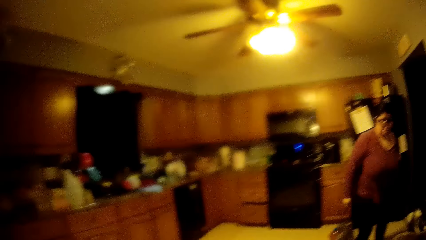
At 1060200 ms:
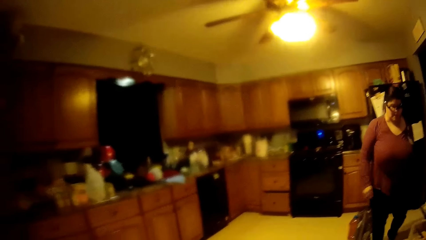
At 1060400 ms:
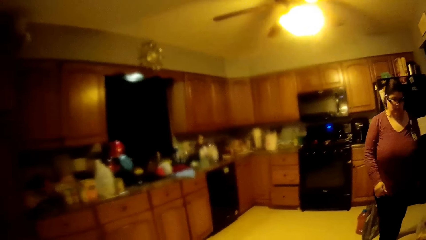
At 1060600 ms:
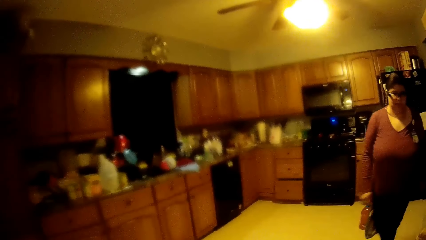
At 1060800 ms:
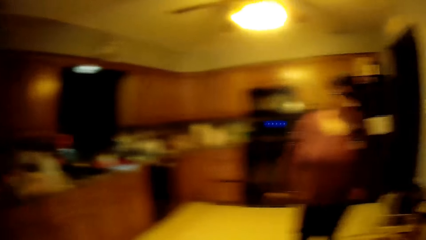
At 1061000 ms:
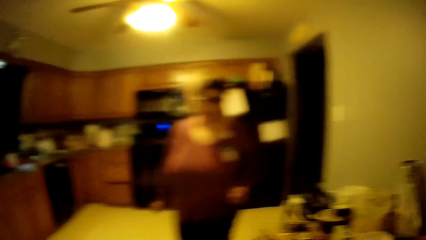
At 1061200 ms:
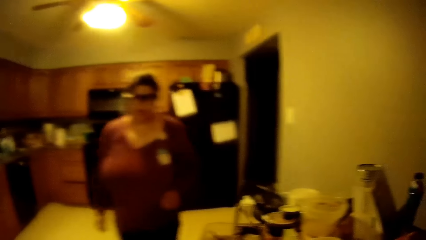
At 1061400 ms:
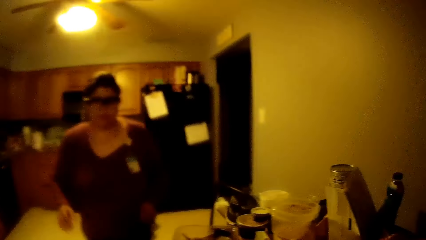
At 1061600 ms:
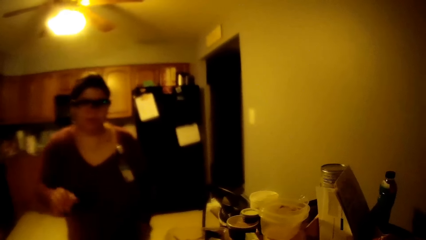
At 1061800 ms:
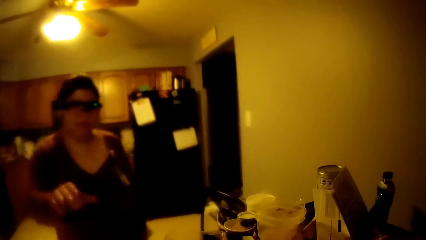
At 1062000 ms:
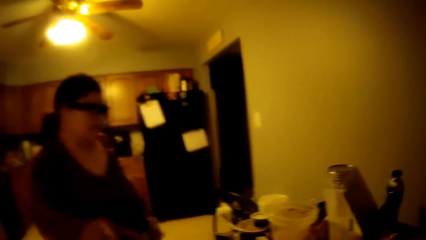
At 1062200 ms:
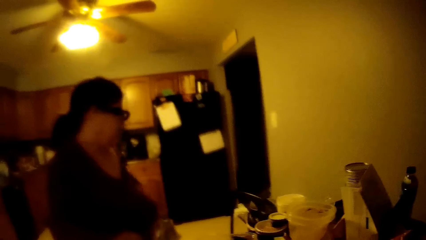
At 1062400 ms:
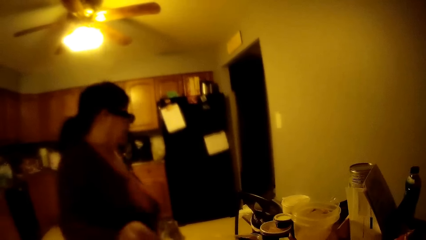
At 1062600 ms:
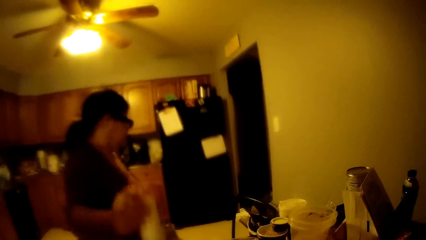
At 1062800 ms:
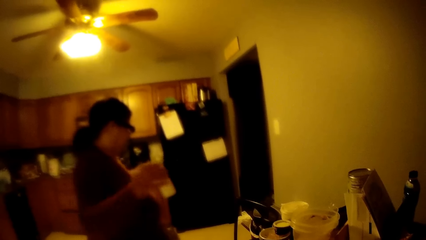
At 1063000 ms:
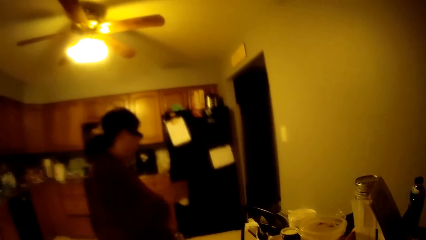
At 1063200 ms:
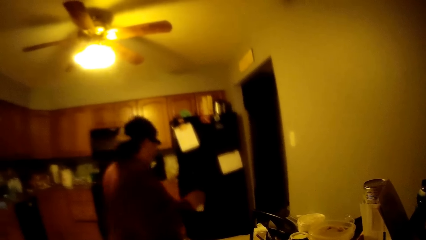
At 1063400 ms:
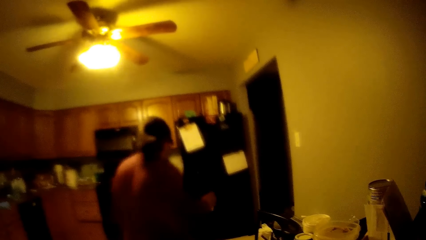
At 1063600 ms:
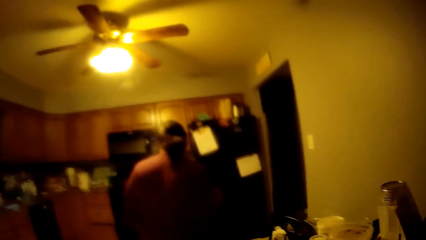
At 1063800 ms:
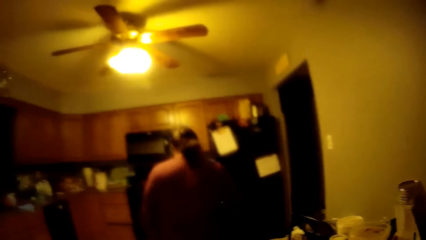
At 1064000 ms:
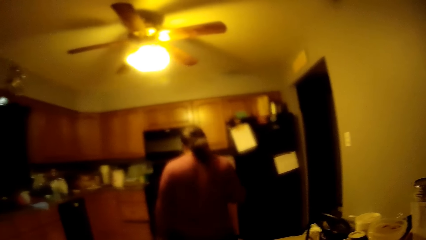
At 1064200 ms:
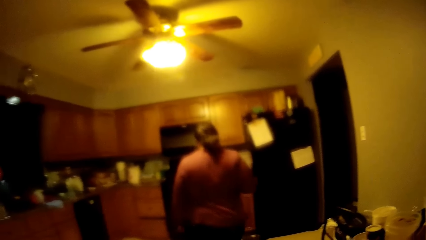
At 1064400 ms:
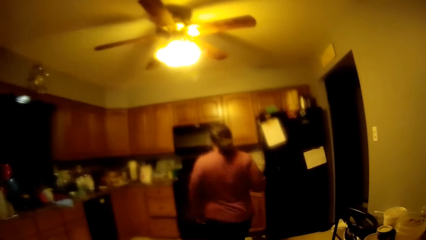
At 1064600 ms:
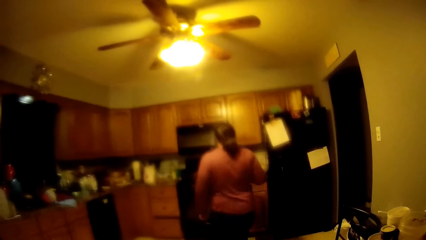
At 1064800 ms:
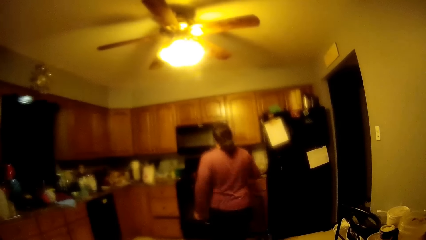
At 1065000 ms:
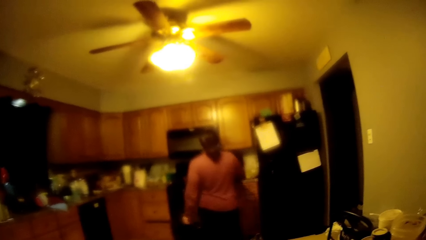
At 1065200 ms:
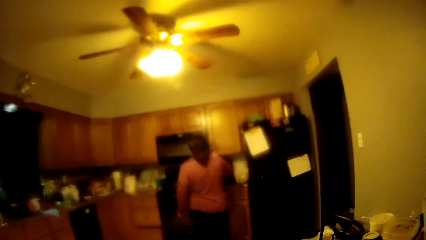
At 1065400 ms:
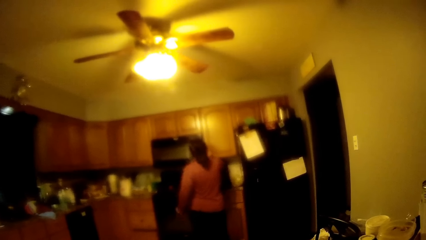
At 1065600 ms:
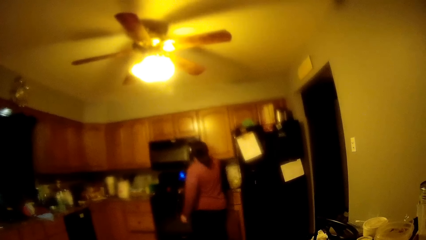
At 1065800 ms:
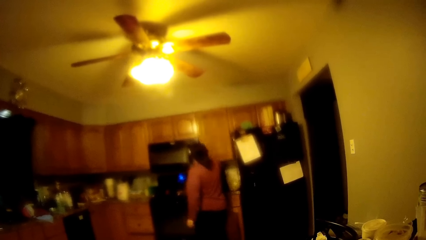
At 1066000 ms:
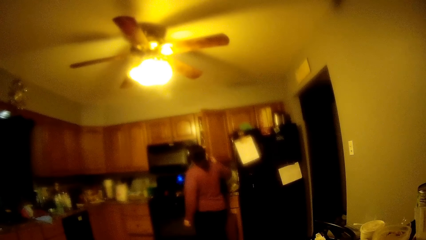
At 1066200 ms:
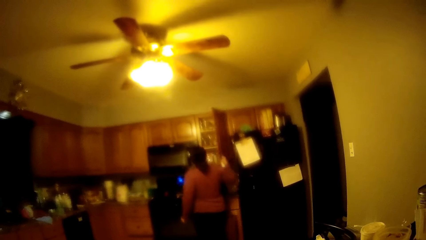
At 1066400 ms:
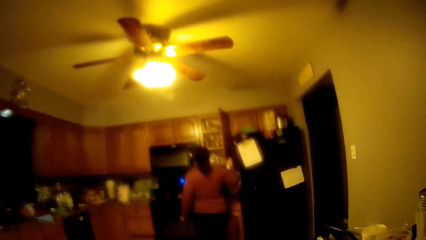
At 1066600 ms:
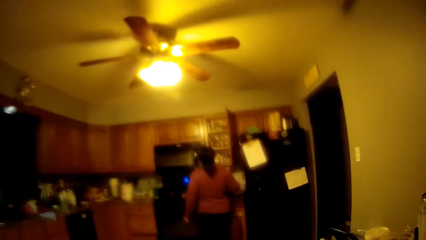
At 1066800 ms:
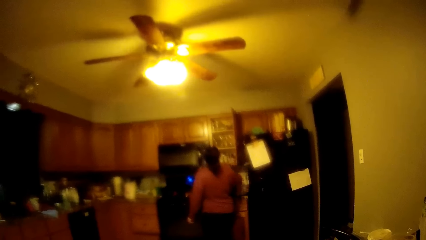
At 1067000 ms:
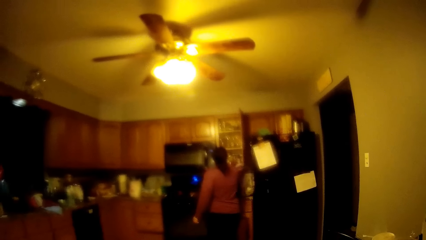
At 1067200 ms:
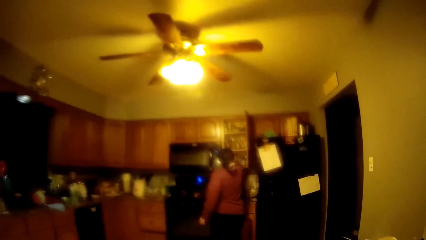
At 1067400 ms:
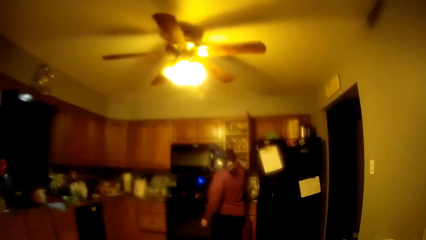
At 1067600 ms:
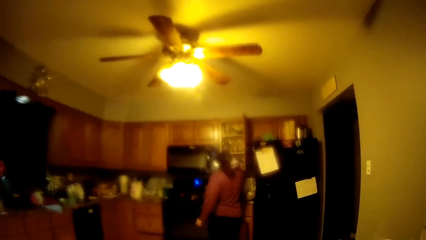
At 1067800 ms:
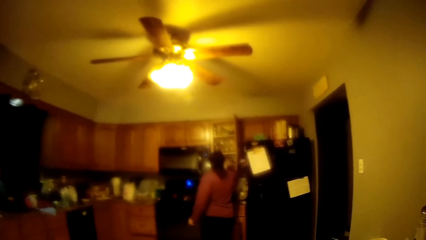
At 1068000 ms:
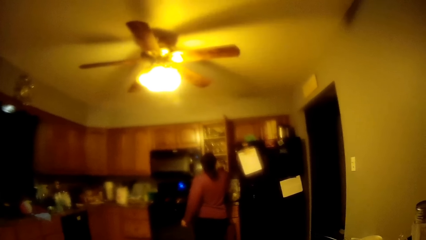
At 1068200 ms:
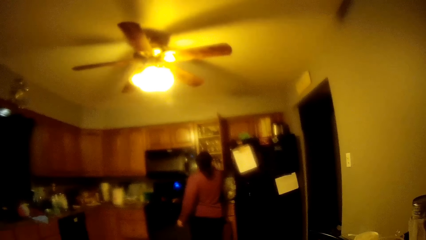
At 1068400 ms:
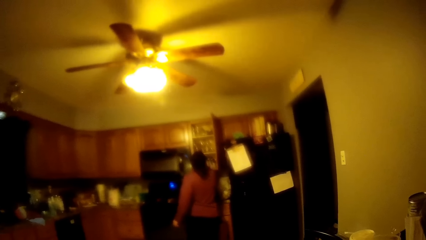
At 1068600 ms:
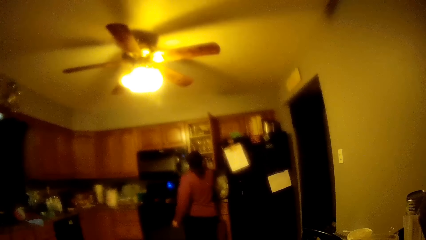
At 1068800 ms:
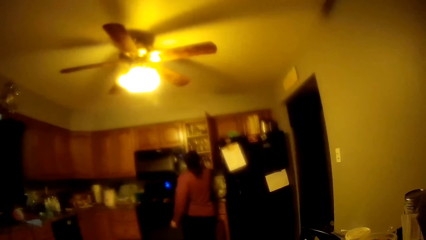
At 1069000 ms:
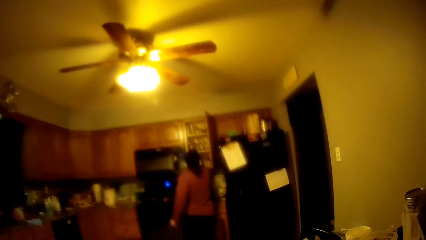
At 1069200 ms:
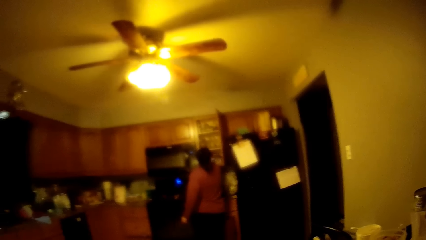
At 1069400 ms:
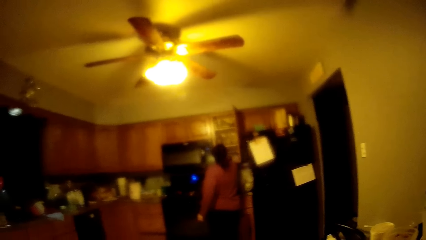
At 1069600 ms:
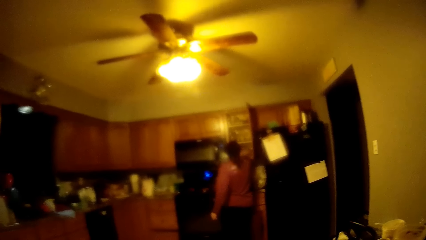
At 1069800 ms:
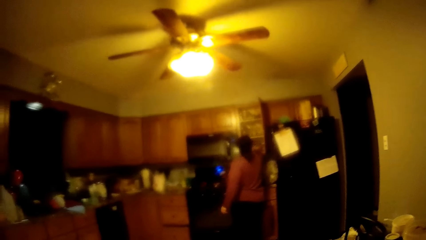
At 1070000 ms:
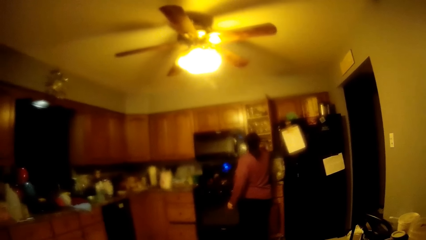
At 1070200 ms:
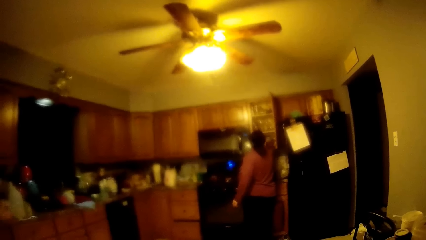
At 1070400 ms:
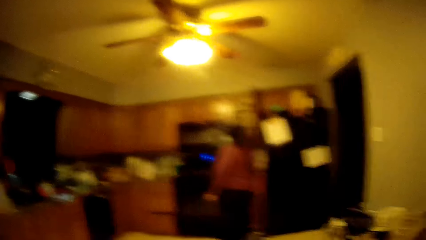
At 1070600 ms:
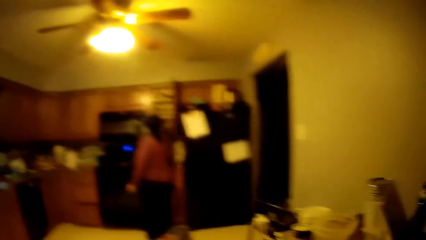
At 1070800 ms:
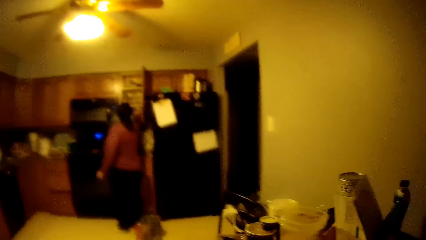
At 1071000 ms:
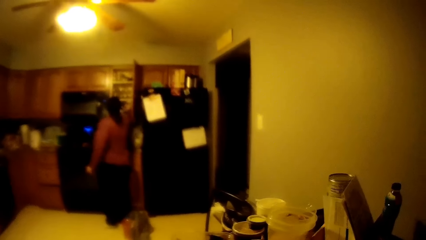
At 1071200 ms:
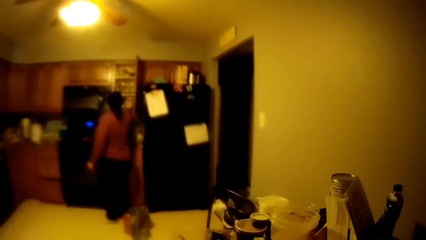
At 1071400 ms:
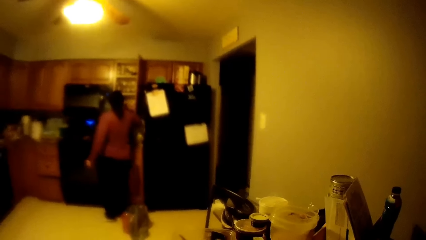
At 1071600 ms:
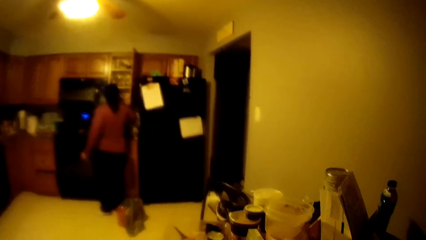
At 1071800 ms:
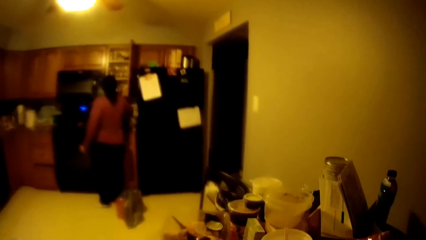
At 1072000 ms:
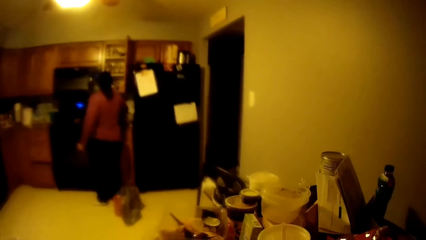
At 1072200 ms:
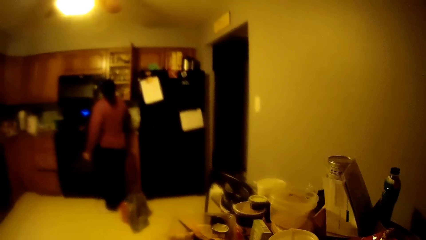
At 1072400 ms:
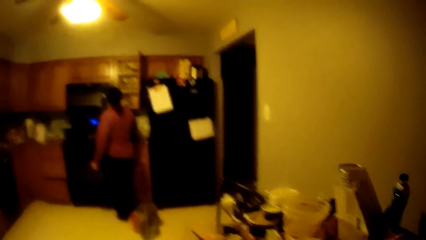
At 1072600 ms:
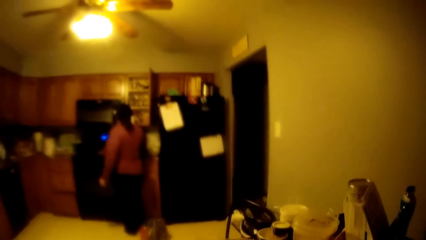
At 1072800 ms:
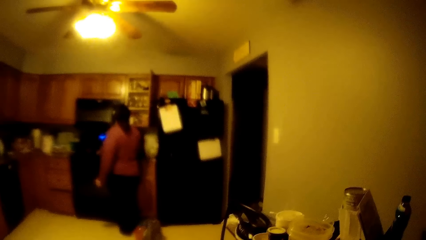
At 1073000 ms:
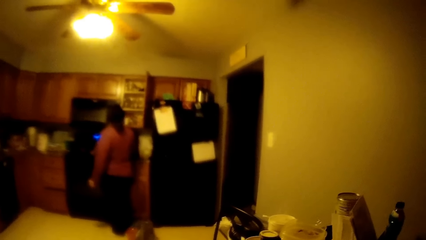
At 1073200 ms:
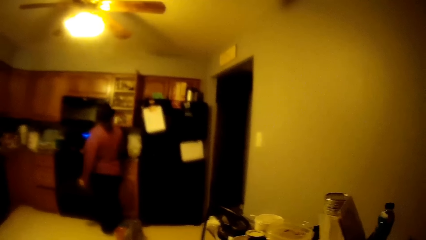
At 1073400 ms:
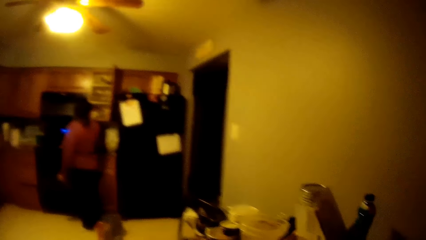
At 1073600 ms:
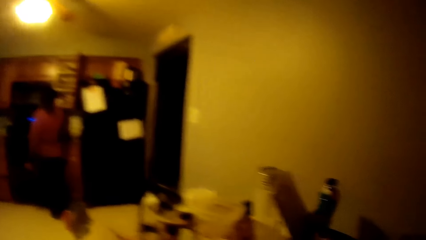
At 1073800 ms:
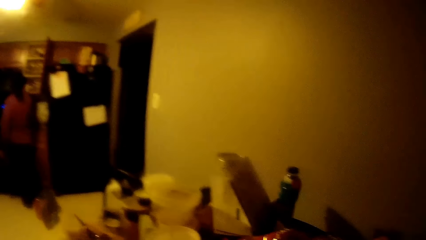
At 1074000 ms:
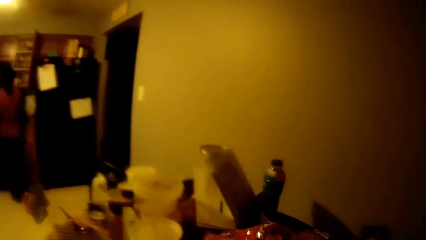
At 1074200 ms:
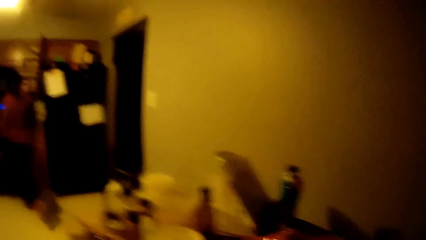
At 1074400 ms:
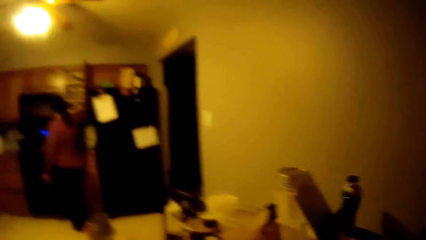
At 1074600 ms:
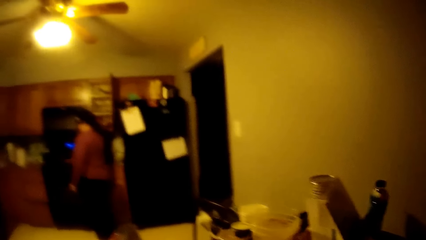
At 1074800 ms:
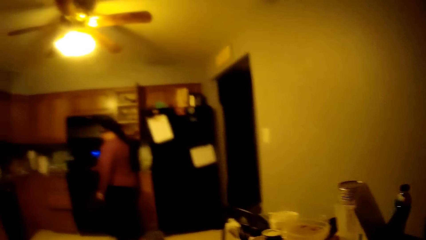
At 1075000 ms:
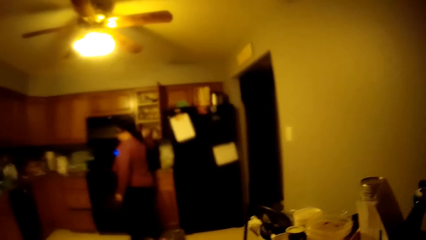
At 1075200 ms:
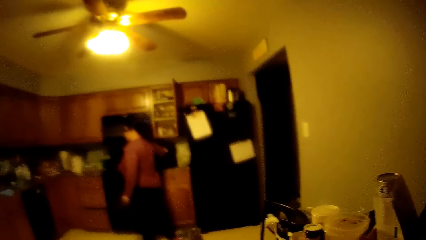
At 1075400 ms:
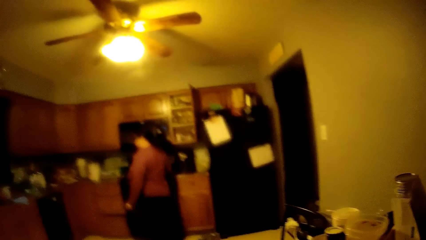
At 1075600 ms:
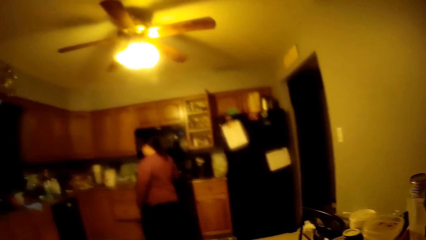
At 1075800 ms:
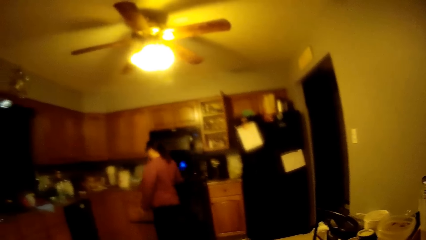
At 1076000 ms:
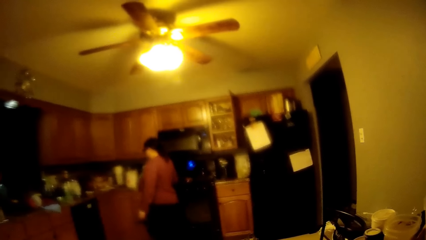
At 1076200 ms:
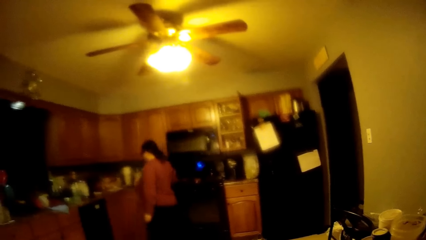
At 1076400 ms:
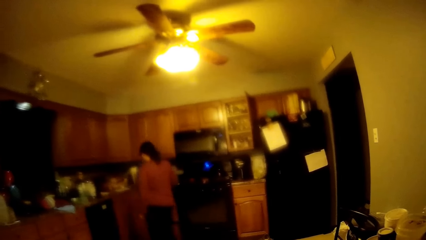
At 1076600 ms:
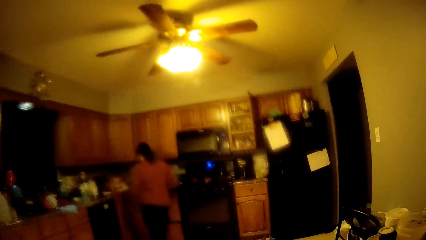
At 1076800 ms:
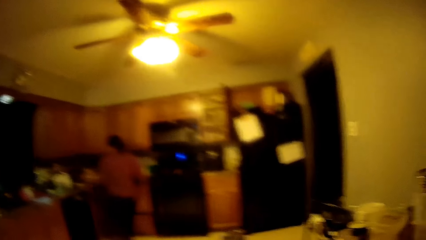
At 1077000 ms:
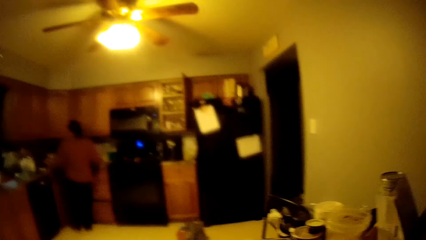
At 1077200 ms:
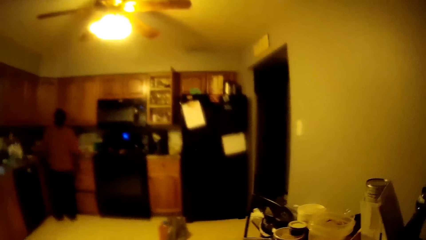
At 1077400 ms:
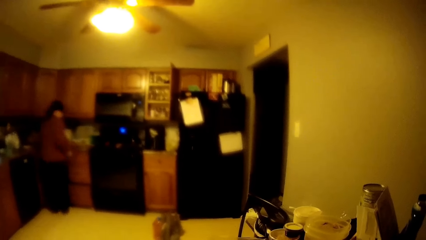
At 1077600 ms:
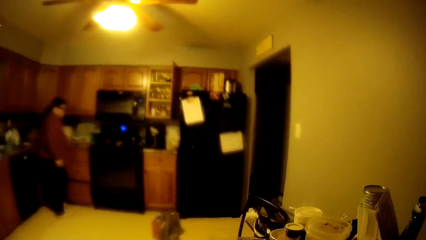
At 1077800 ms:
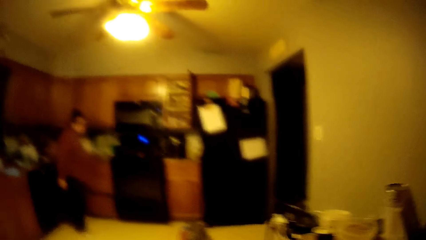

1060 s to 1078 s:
The woman walks toward the camera wearer. The woman collects the salt container from the camera wearer with her right hand. The woman walks around. The woman opens the cabinet with her right hand. The woman drops the salt container in the cabinet with her right hand. The woman touches something from the cabinet. The woman walks around.
